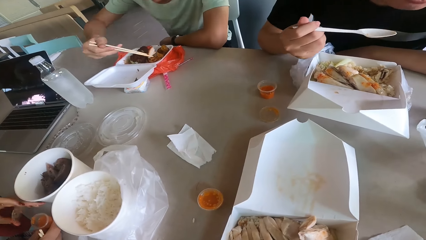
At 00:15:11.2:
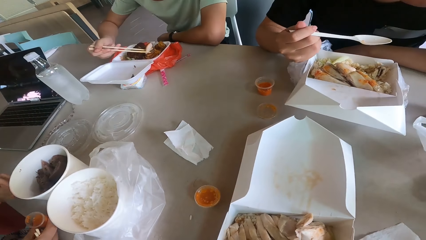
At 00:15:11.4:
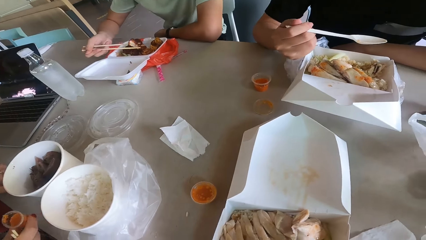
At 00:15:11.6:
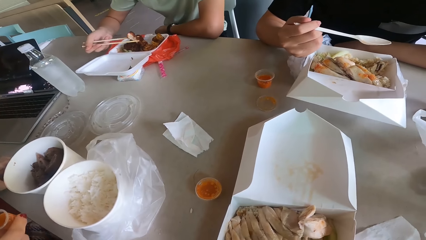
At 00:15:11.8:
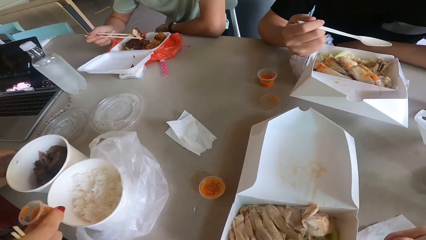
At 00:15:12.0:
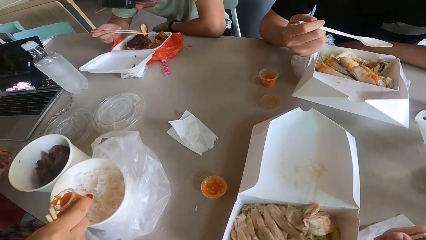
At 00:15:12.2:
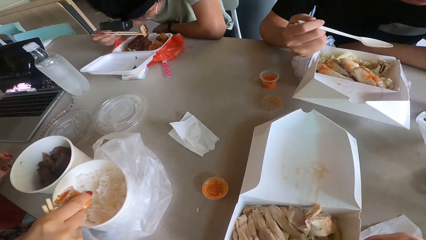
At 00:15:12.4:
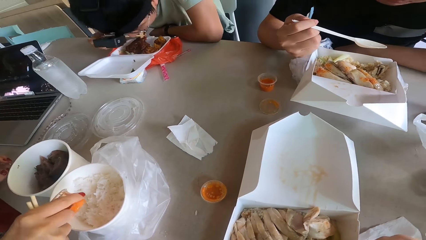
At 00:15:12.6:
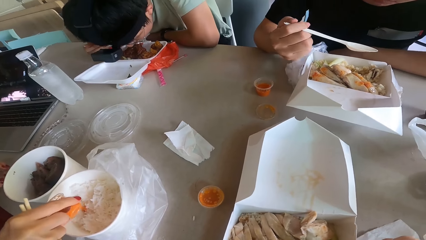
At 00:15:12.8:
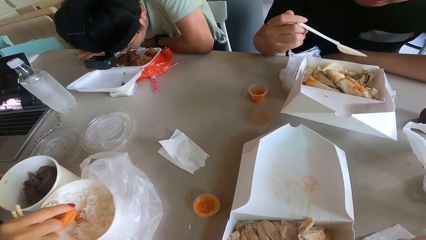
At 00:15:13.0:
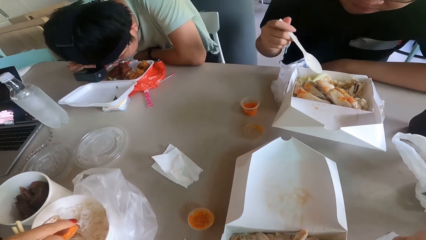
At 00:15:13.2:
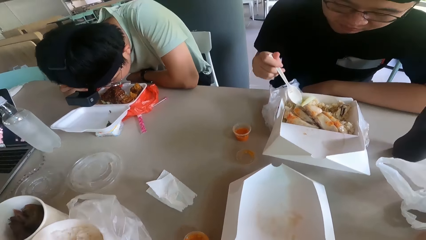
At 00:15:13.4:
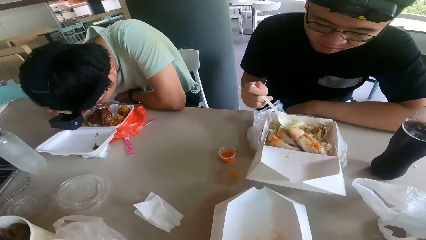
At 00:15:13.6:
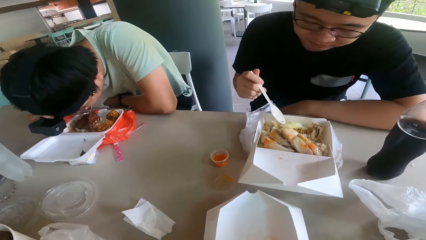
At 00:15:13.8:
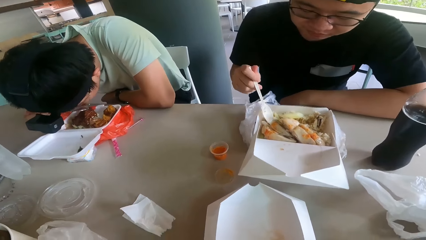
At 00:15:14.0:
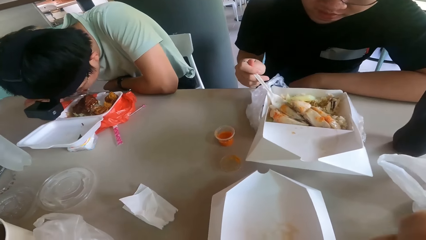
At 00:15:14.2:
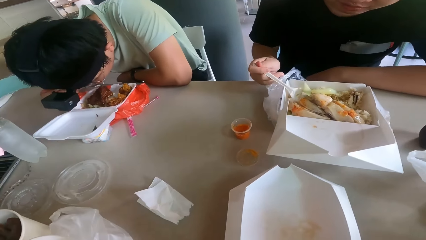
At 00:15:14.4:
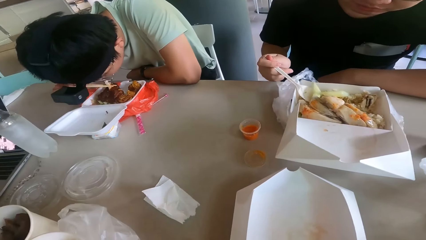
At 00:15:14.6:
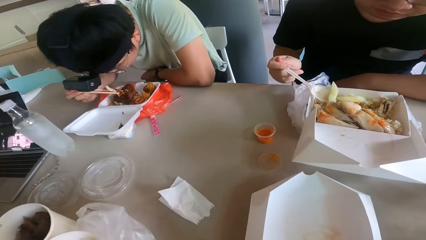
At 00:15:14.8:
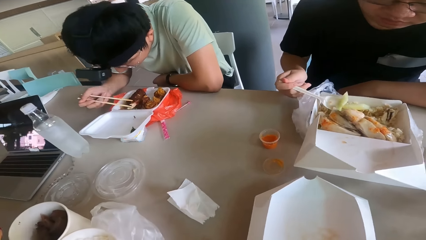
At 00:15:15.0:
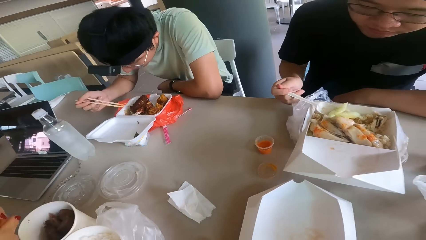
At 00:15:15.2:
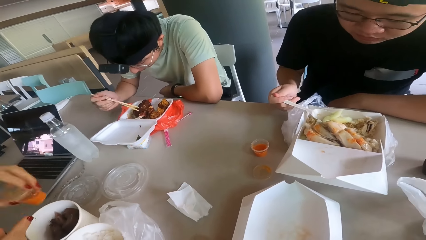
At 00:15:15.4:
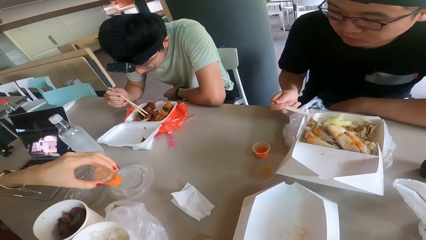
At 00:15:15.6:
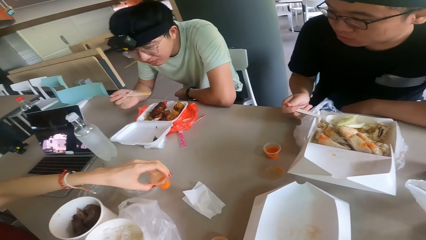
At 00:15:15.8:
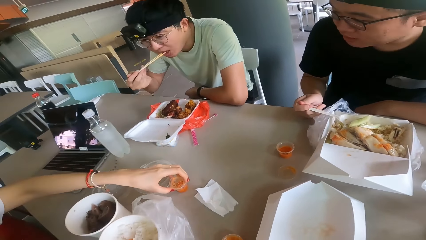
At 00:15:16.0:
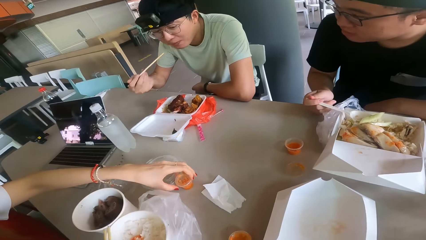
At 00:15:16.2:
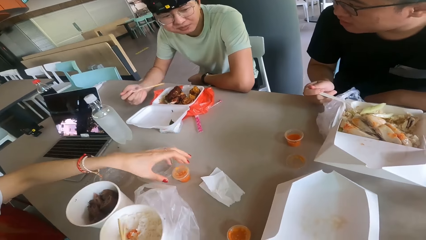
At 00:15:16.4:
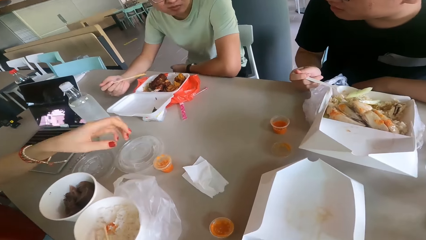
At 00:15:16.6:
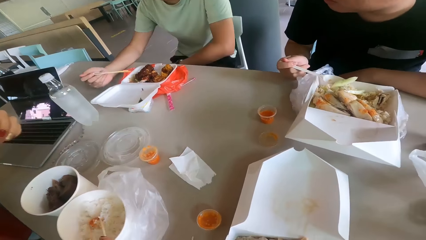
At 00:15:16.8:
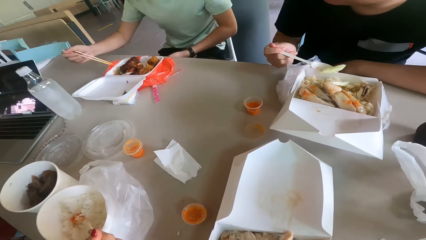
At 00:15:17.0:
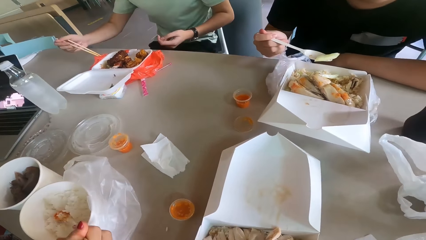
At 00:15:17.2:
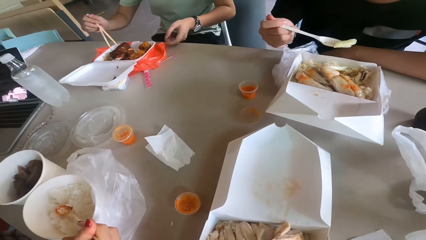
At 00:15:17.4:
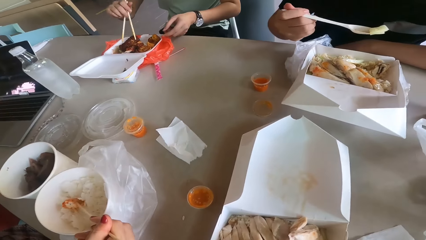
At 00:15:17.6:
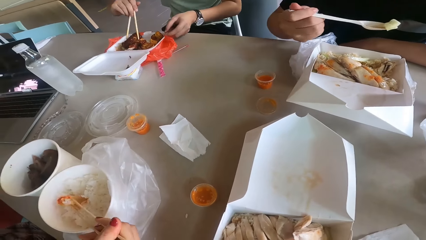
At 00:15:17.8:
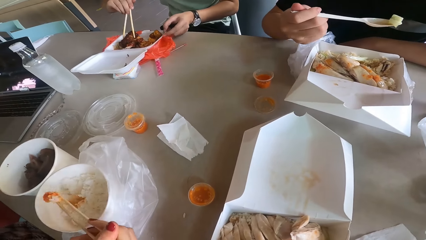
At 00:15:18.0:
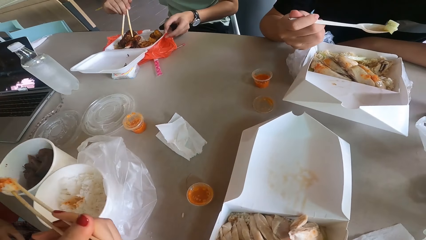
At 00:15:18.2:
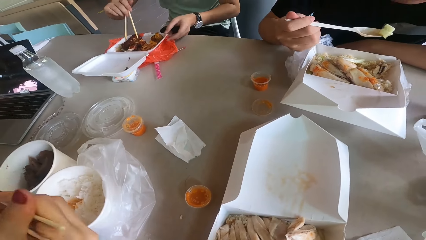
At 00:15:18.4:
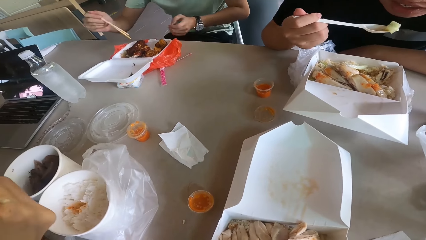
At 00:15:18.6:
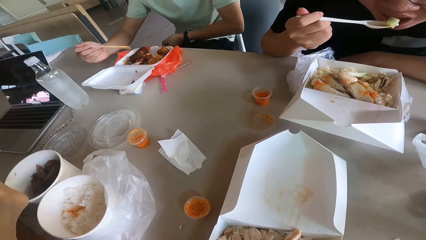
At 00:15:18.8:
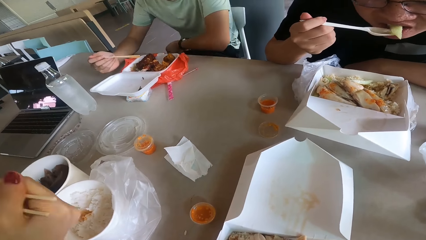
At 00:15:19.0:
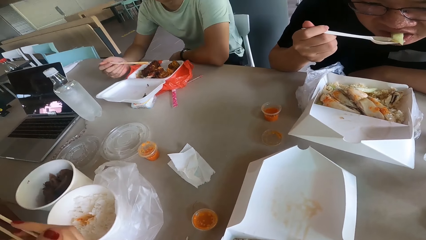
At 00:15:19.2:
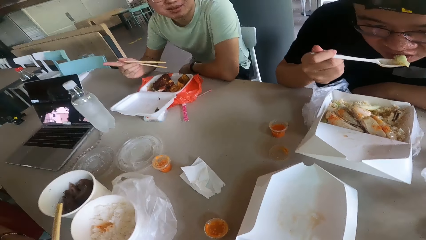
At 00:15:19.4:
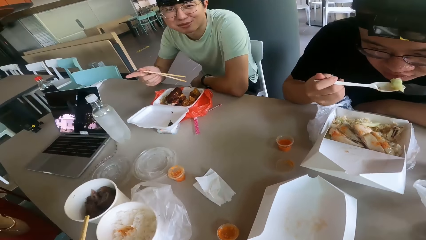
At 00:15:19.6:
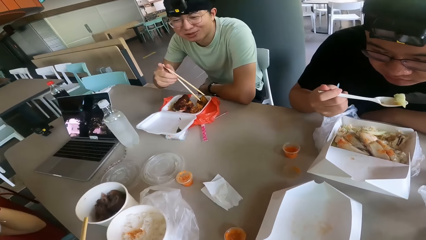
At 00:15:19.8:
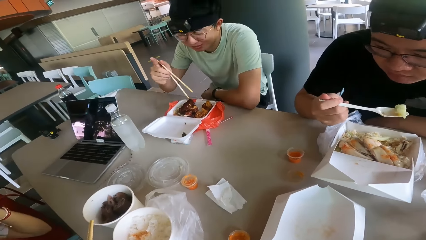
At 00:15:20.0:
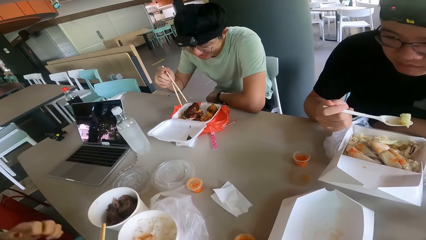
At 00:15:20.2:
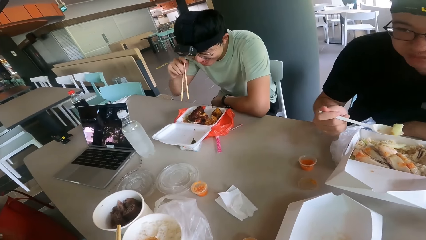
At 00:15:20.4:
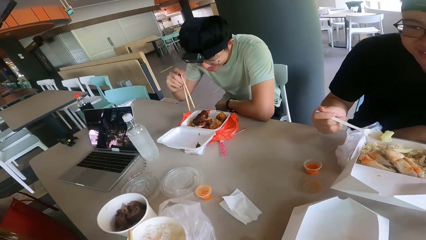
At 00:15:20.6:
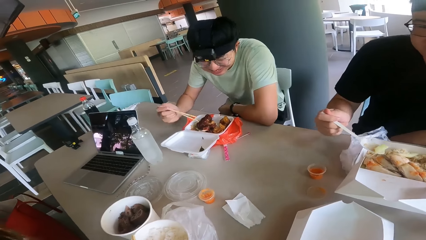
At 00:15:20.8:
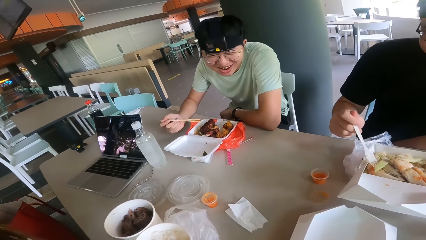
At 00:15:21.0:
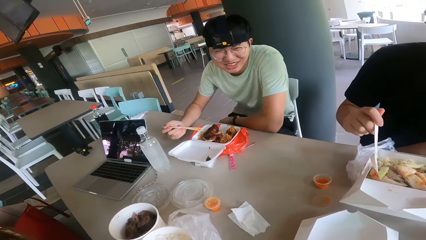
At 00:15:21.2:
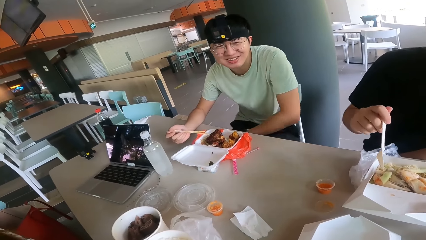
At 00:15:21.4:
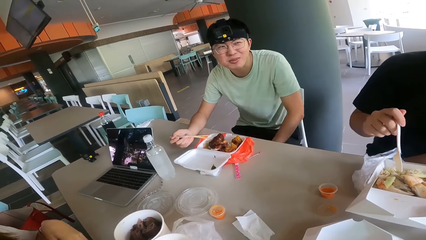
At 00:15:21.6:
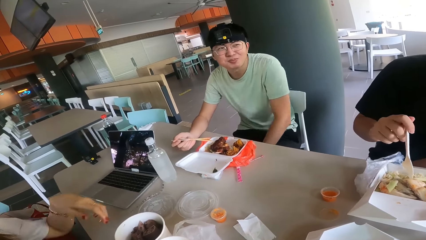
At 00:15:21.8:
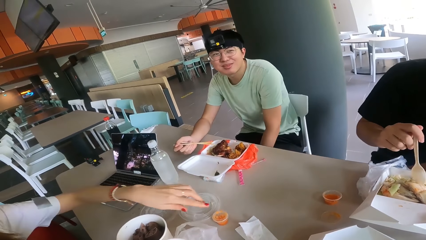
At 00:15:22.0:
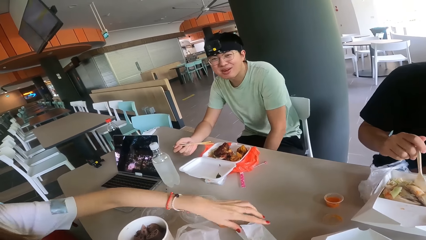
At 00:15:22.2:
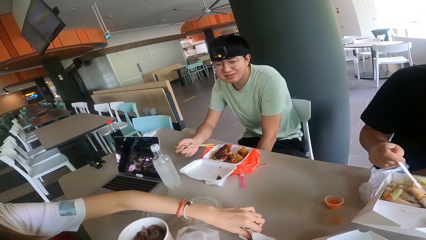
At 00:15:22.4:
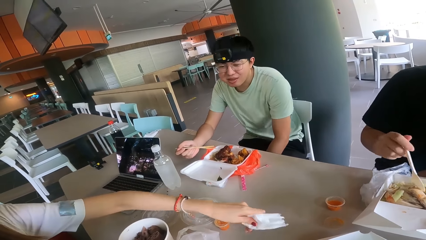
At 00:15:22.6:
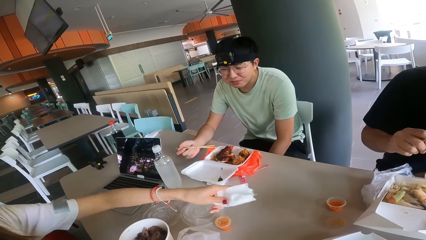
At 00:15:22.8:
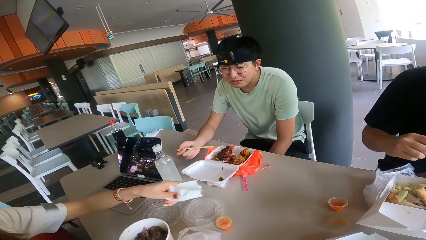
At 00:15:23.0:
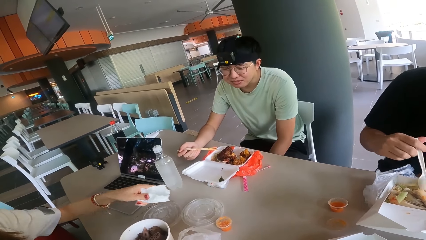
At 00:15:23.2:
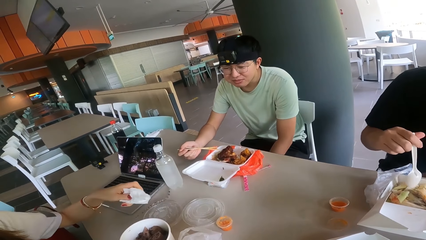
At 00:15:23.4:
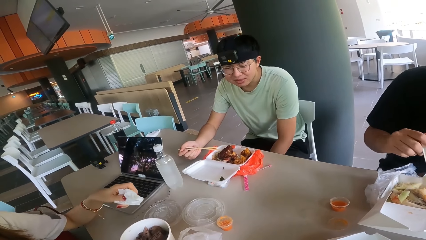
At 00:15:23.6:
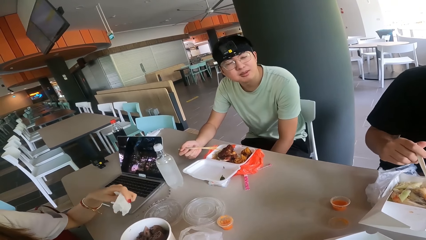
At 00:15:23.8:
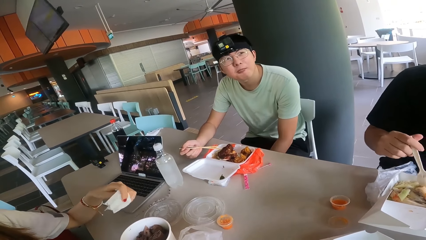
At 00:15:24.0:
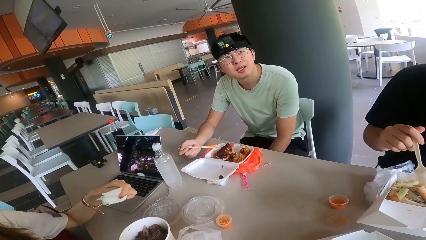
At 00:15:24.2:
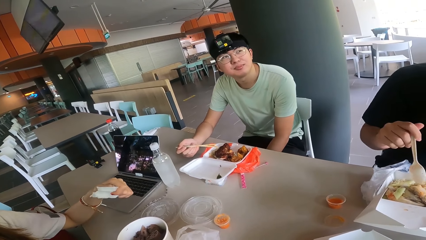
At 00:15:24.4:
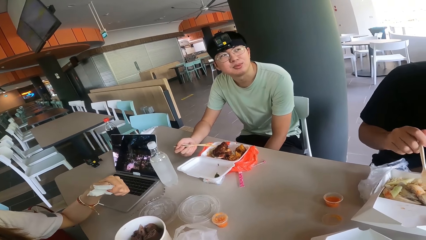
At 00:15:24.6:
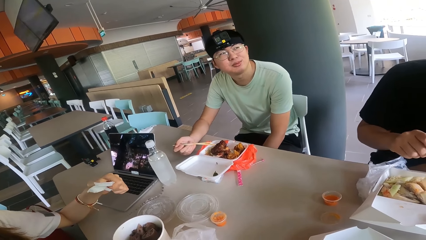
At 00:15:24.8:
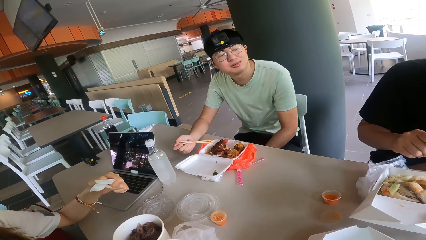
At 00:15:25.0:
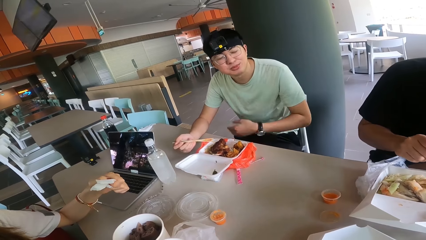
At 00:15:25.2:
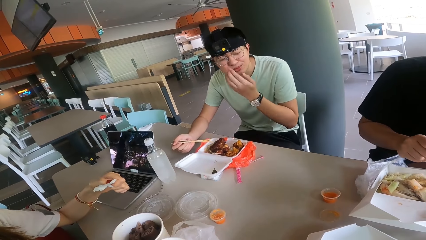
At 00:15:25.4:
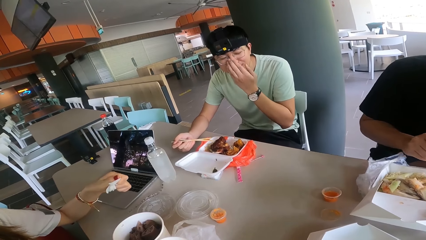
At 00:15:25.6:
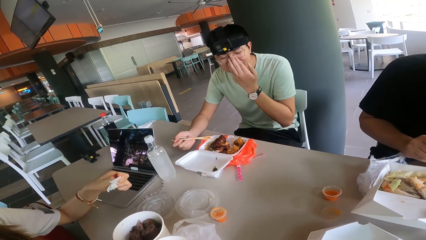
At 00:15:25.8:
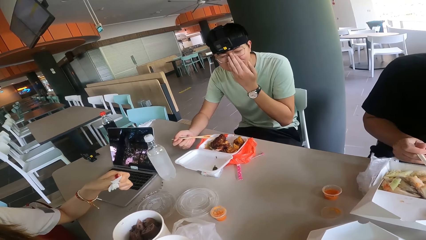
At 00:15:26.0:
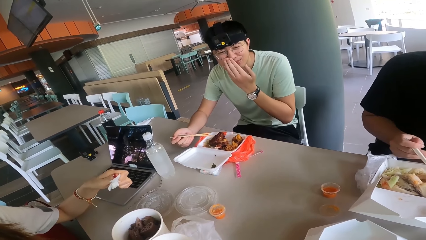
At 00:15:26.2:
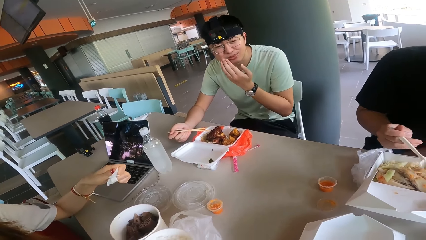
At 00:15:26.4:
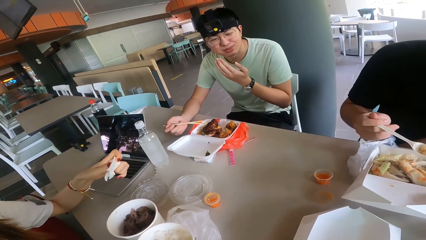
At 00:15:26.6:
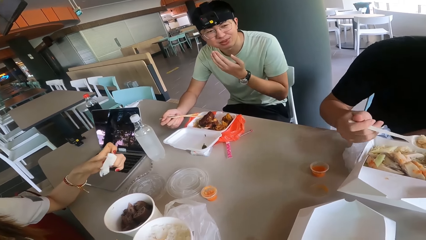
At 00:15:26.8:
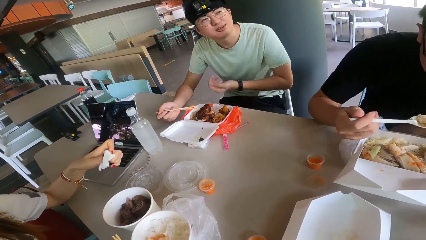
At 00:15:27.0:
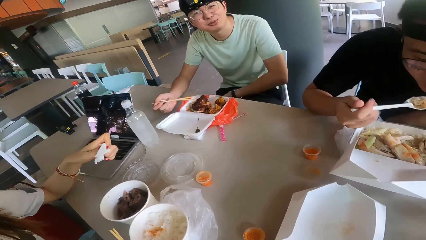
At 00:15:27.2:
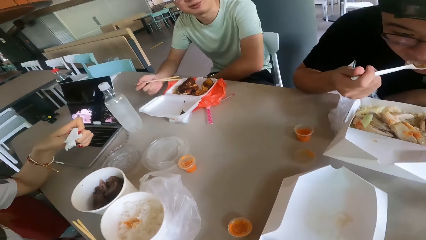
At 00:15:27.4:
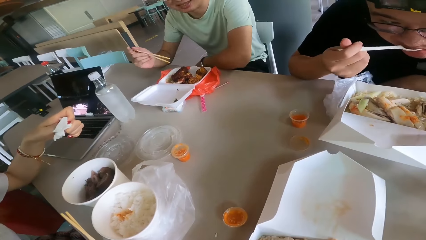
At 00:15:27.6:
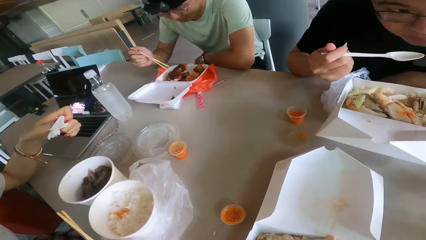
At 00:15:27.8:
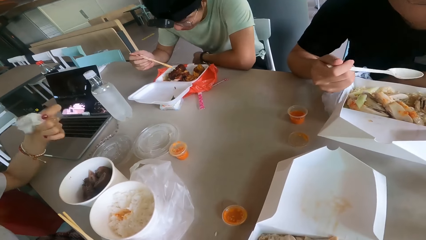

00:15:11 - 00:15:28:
A person holds a cup. A man converses with another man. The other man talks to the camera wearer. Another person holds a chopping stick. The camera wearer talks to the other man. A woman picks a serviette on the table. The first person holds a tissue. The other man responds to the camera wearer.
